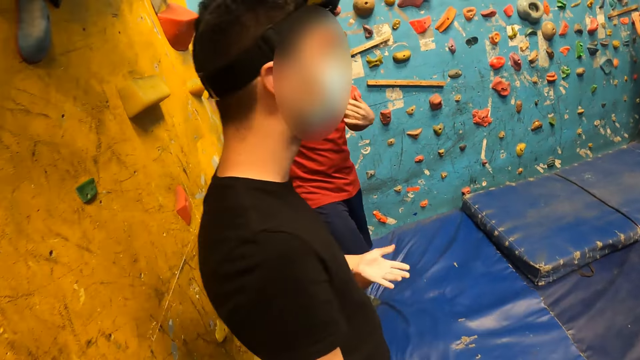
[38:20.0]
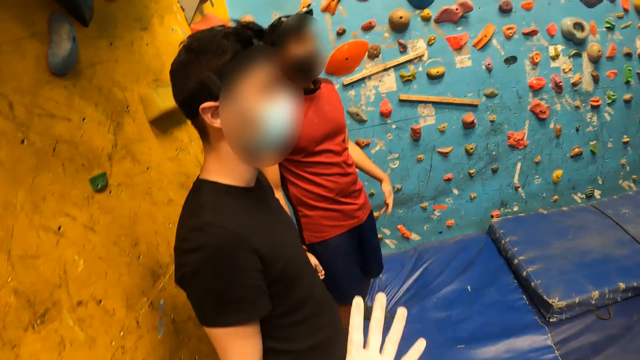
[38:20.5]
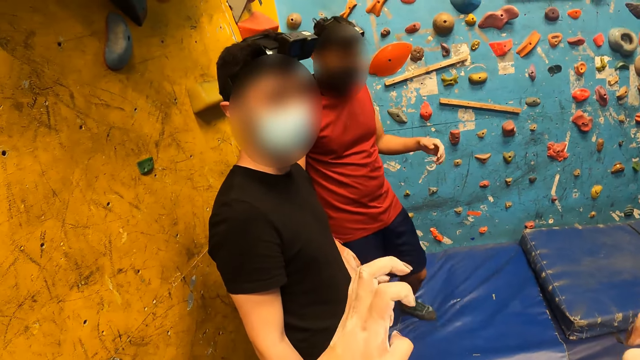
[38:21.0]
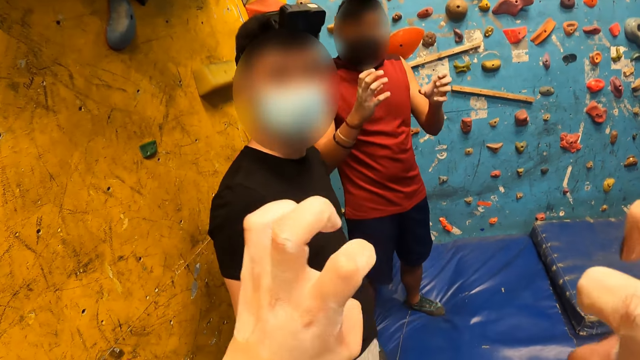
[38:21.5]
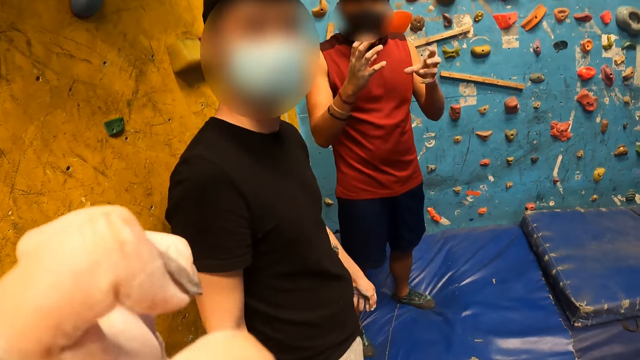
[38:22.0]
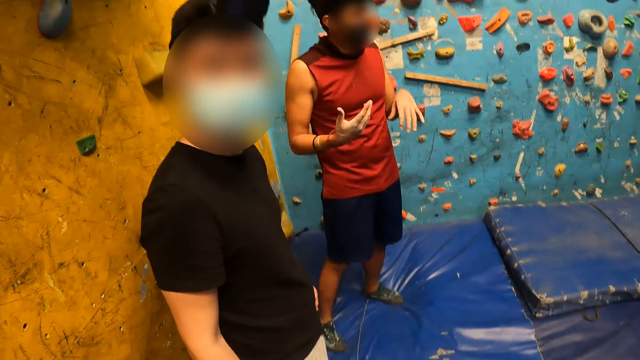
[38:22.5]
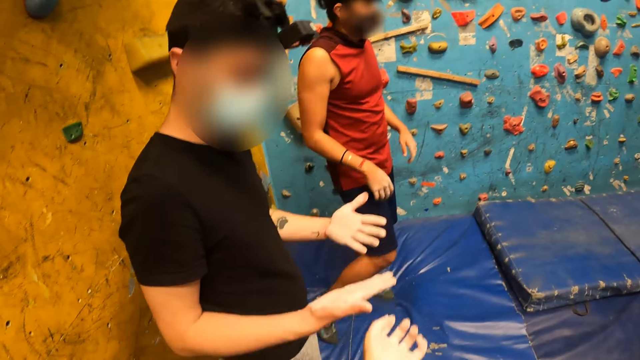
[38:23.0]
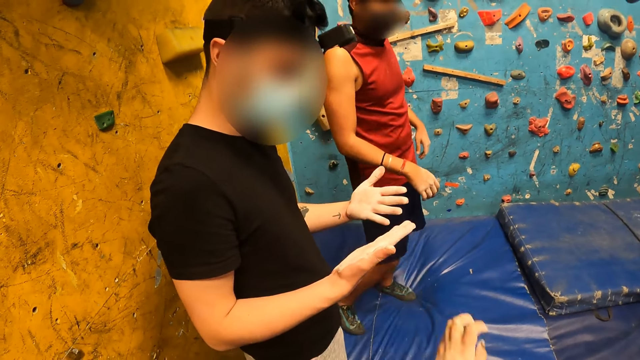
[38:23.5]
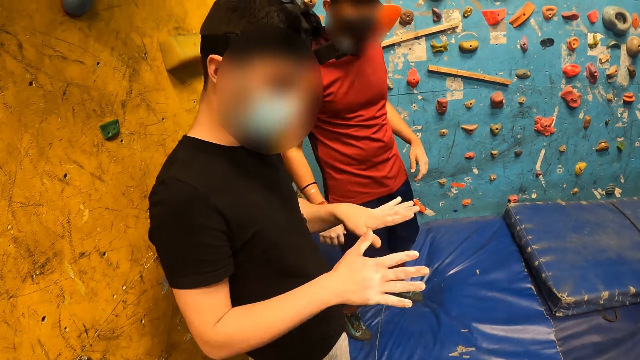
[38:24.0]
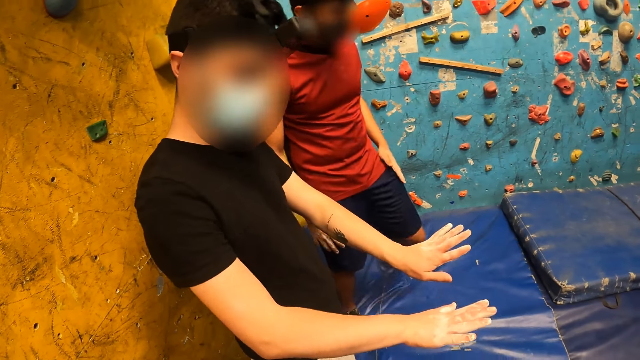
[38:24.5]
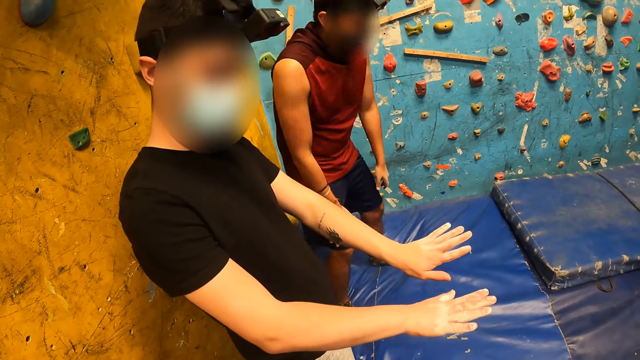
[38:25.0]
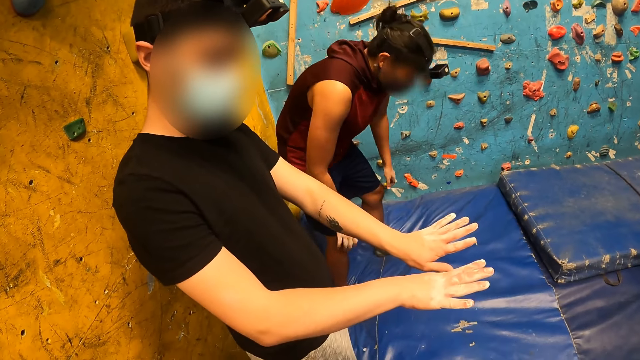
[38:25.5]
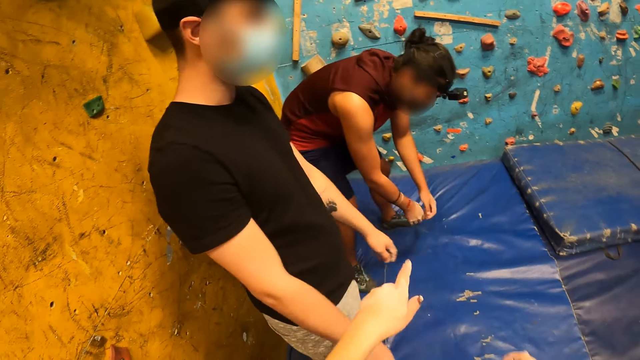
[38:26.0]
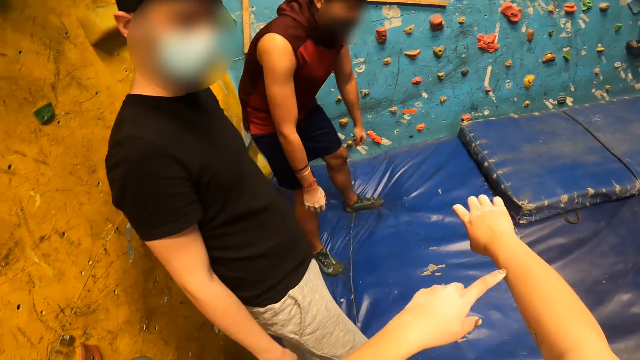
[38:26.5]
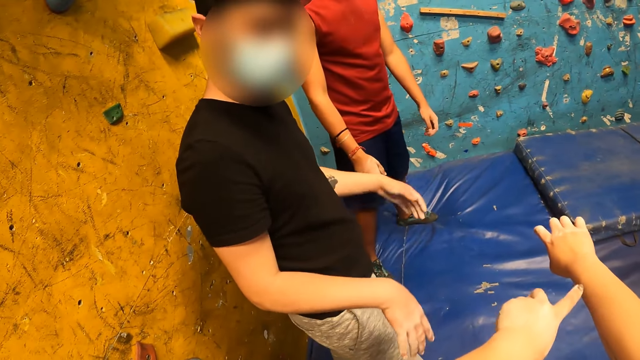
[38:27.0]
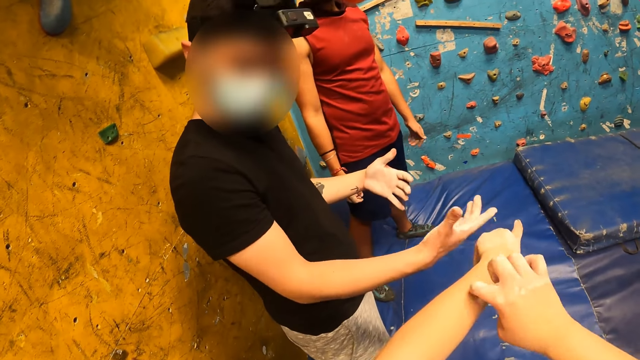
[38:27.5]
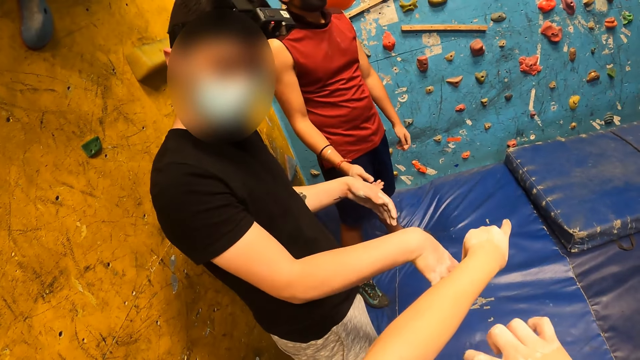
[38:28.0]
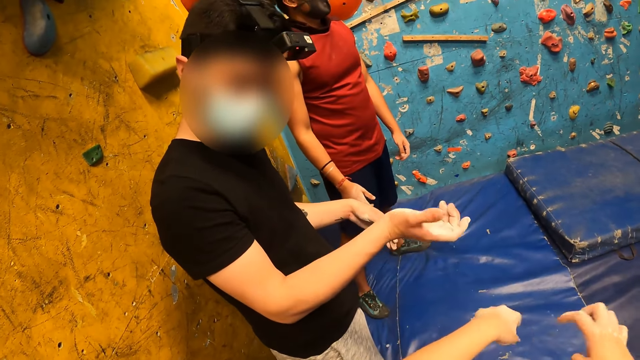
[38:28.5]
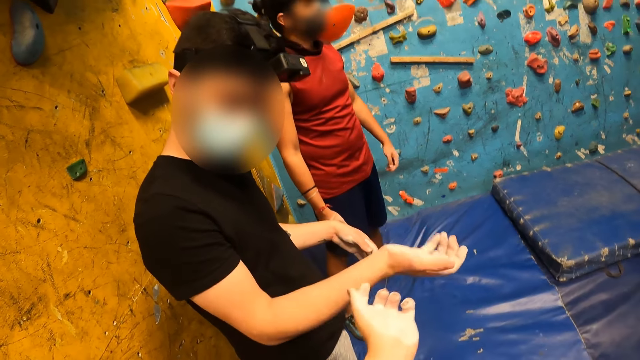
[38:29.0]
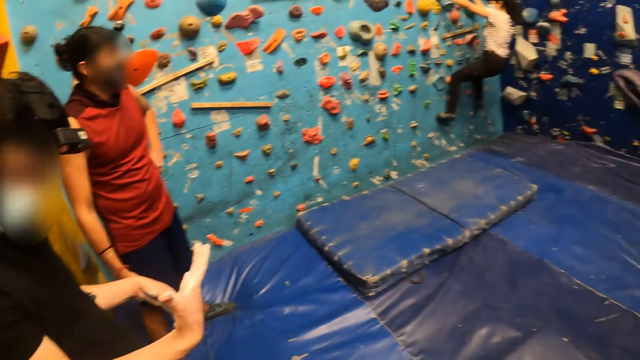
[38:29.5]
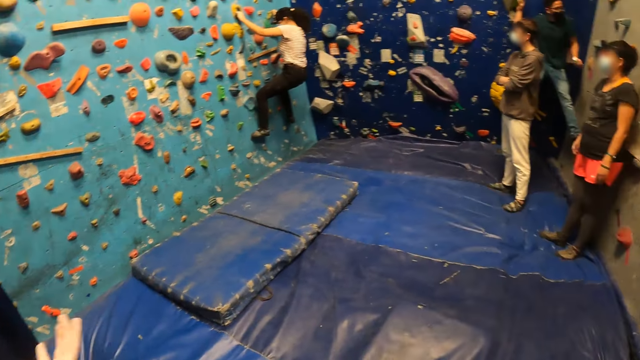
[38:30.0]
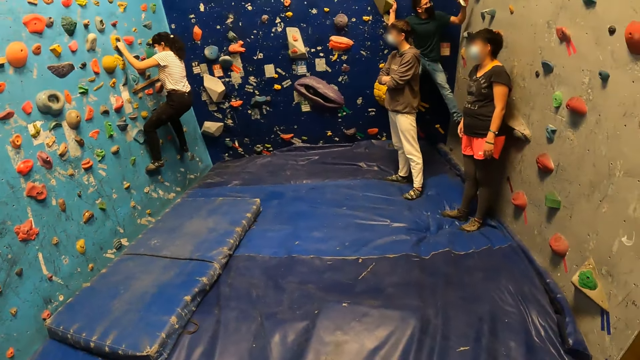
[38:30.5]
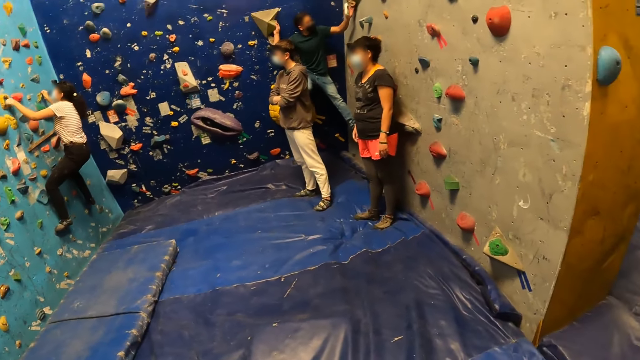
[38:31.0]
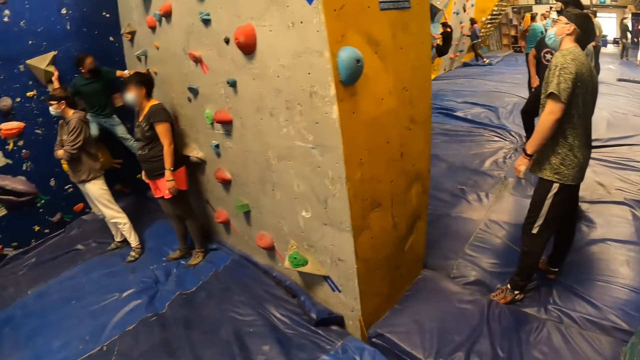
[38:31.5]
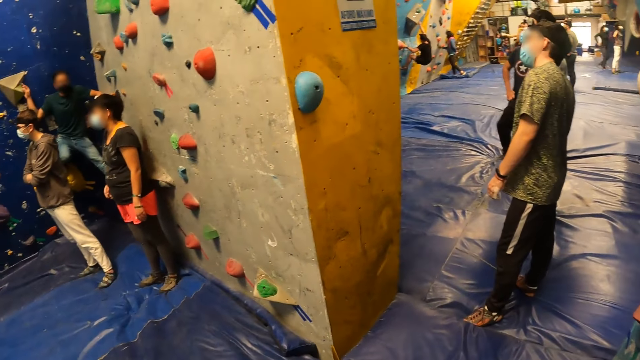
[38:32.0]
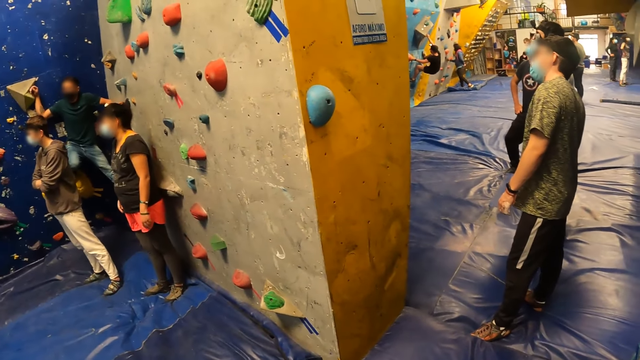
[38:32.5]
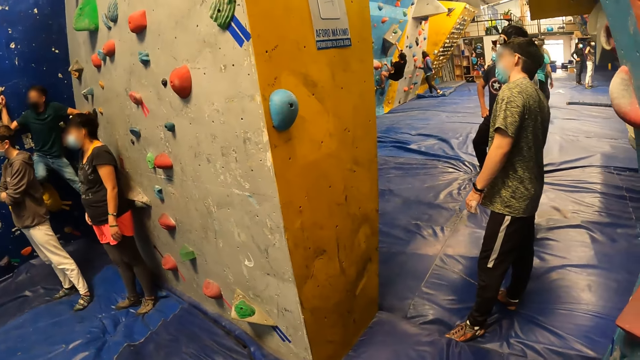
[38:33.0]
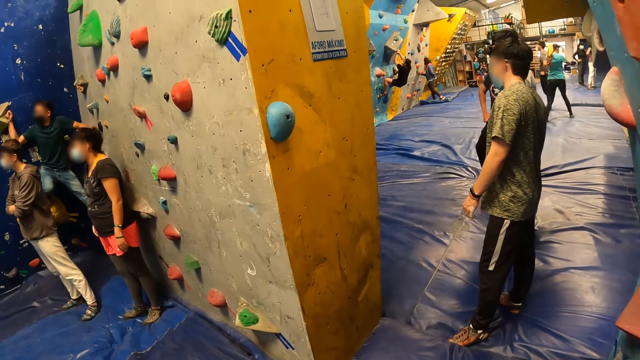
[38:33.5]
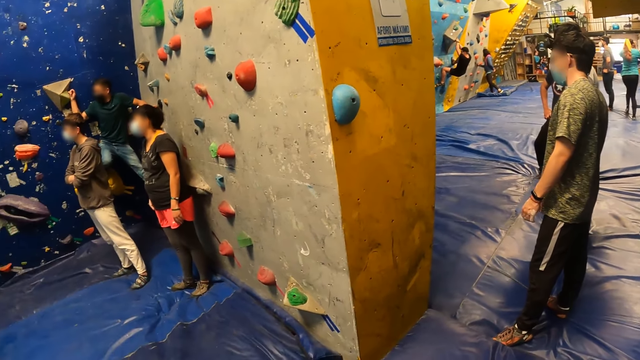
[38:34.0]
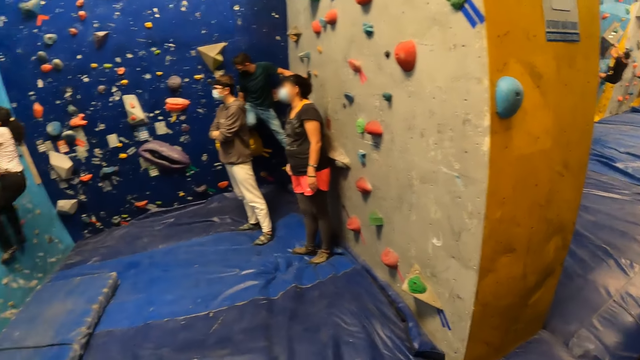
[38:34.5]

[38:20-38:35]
The camera wearer gestures with the hand. A man looks at his hands. The camera wearer touches his right hand with his left hand. He touches his left hand with his right hand. A woman climbs the rock with both hands. The camera wearer looks around the room. Another man climbs another wall with both hands. A third man climbs a wall with both hands.

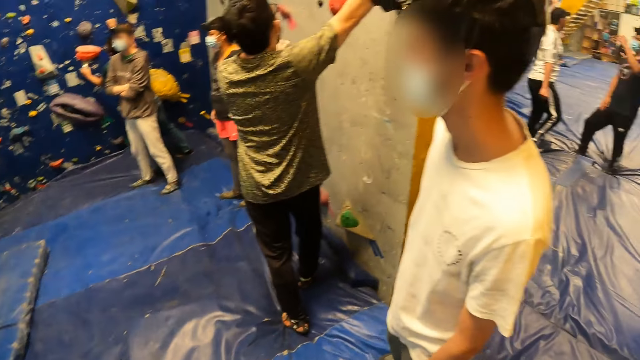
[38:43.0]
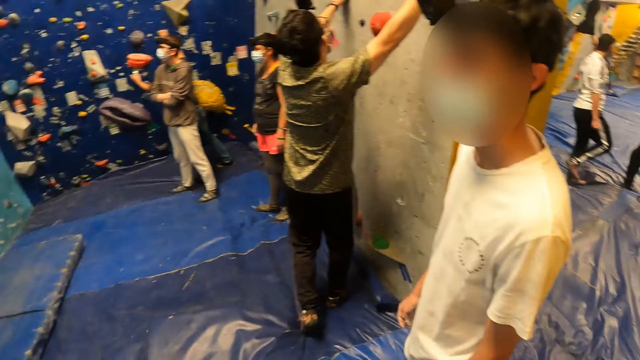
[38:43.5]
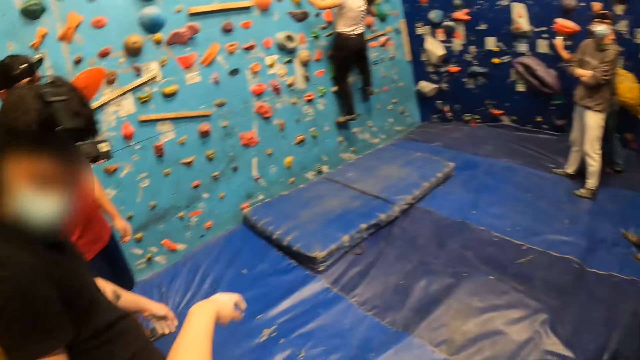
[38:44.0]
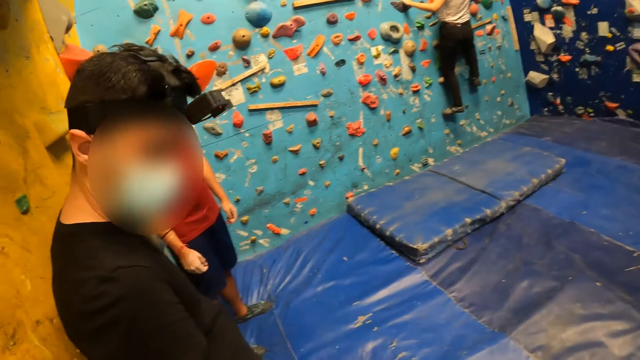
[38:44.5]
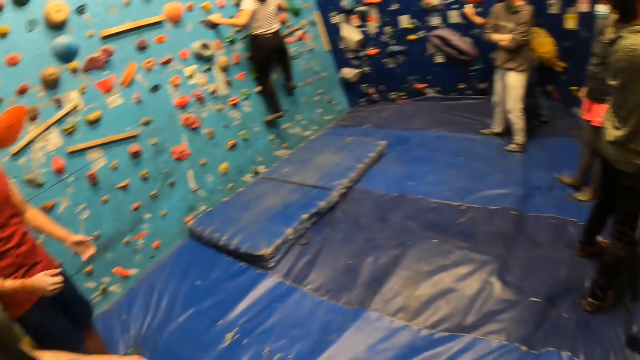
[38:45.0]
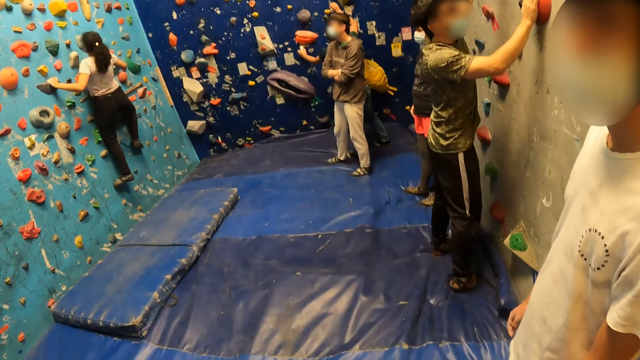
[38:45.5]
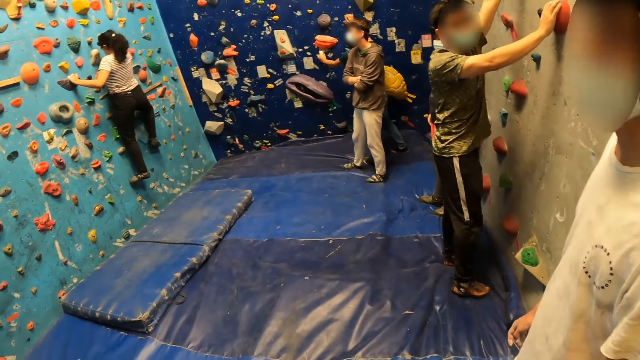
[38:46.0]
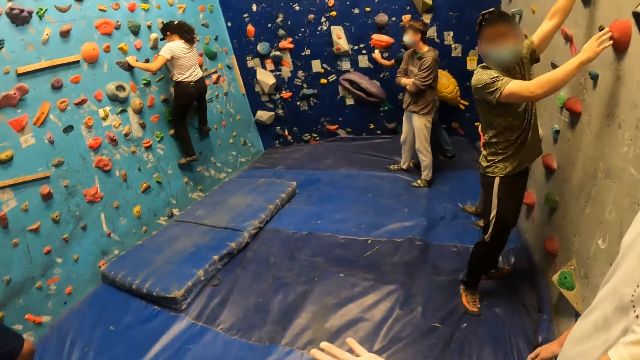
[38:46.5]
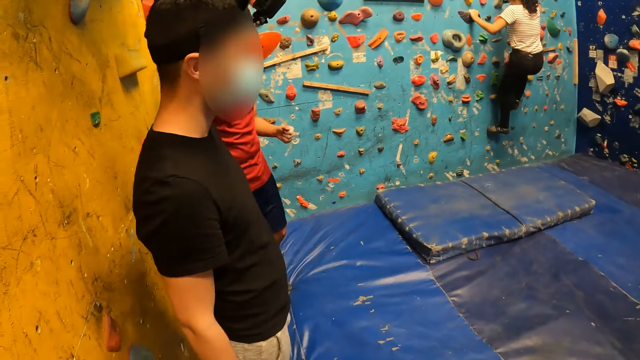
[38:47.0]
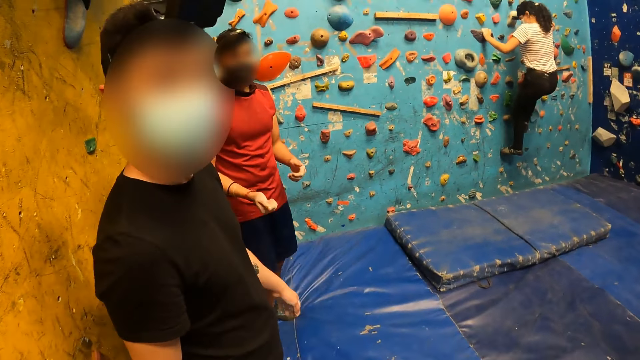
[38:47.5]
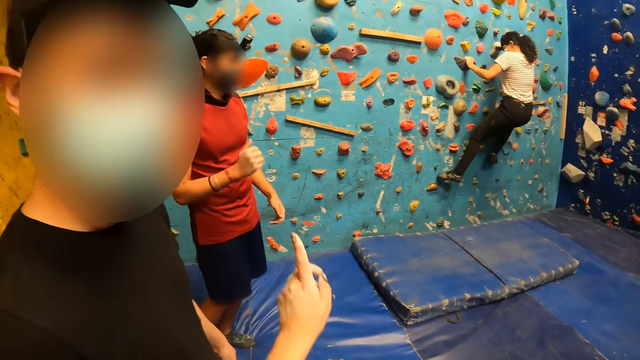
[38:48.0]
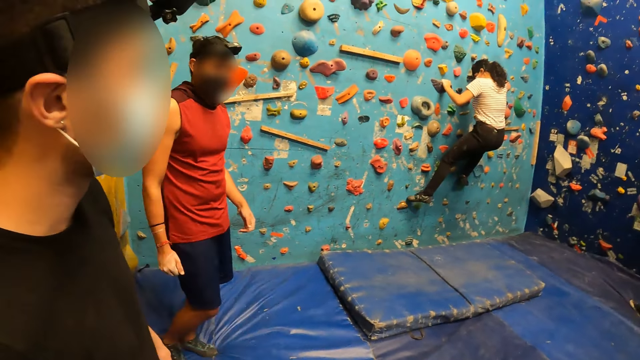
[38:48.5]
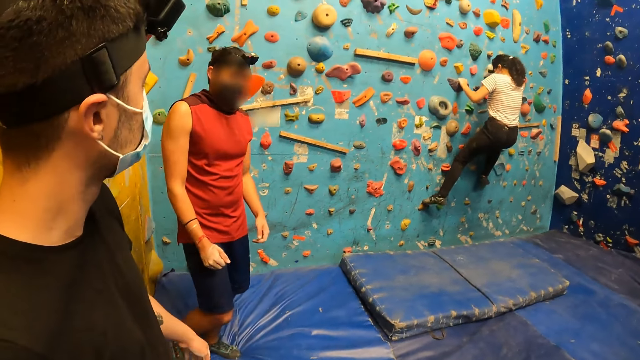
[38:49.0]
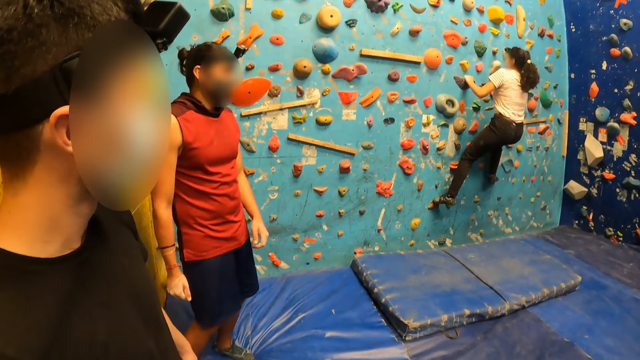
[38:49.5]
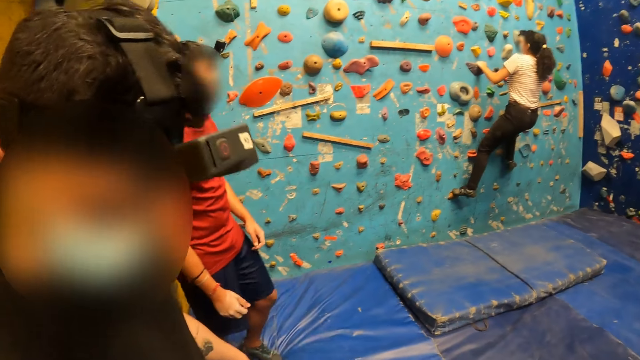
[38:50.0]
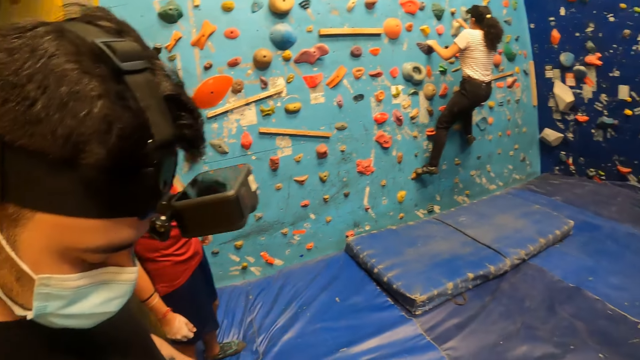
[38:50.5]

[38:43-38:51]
A man touches the wall with both hands. The camera wearer converses with the man.
